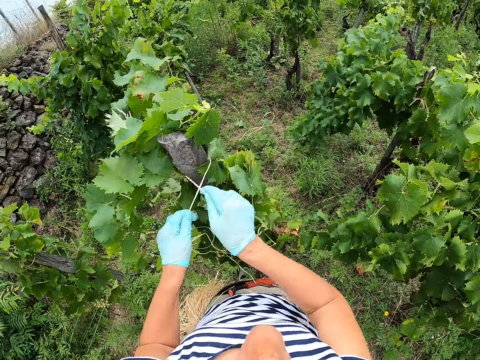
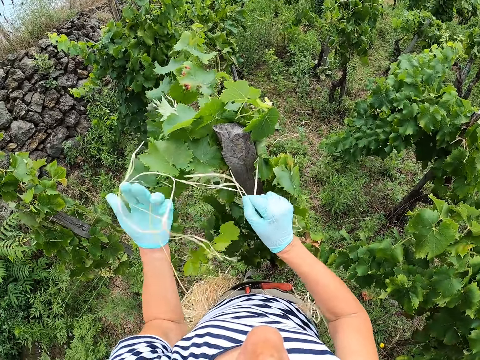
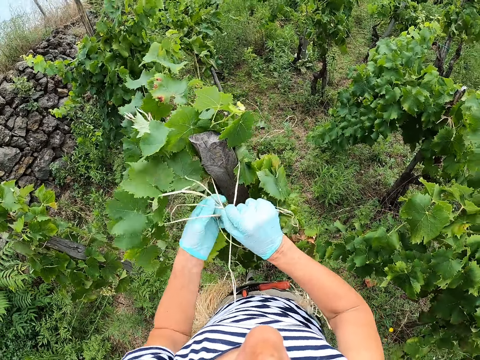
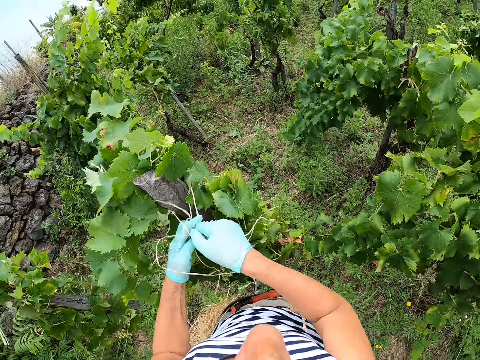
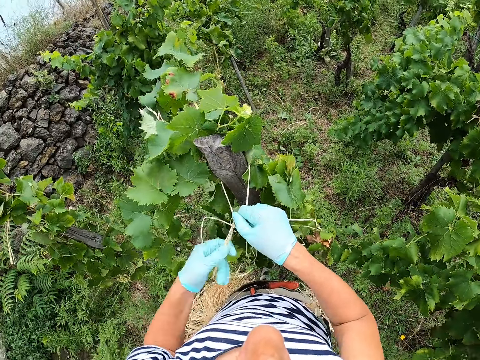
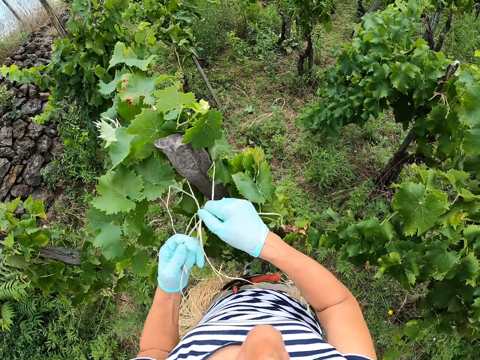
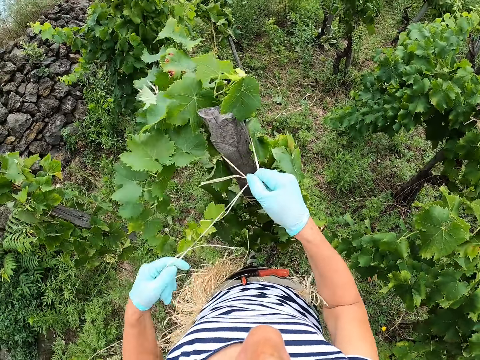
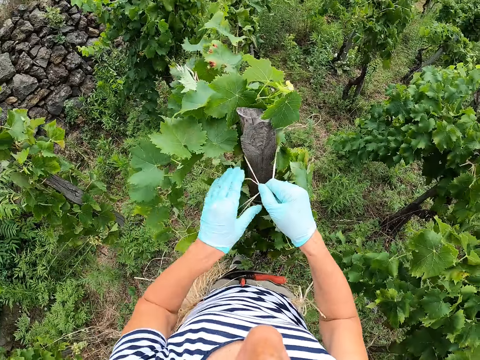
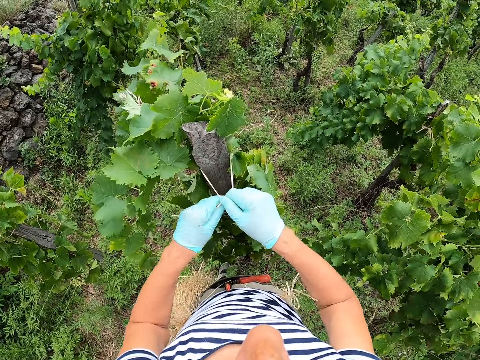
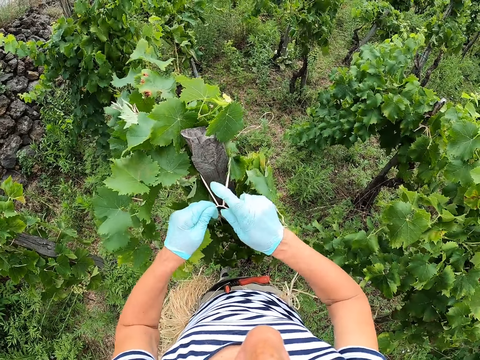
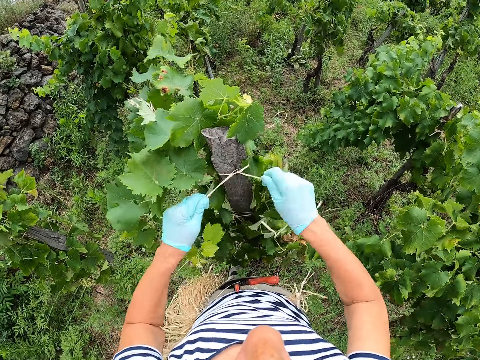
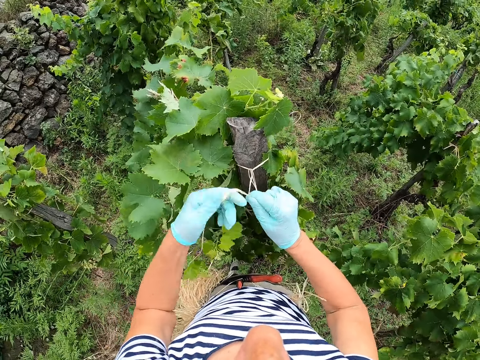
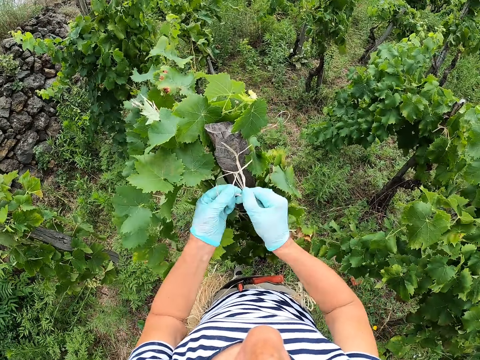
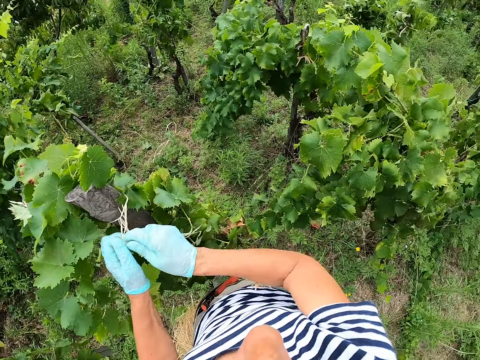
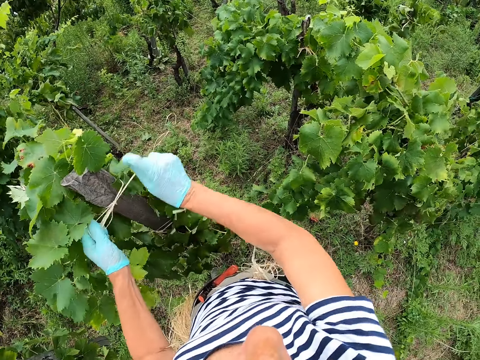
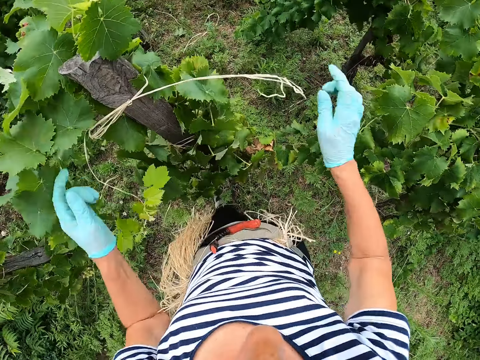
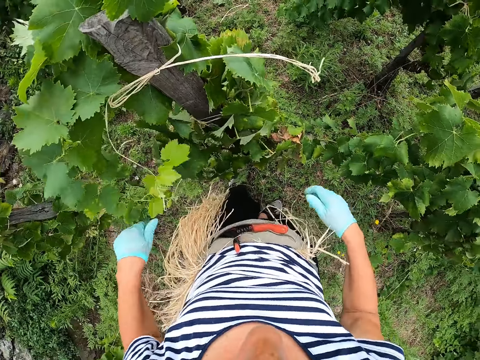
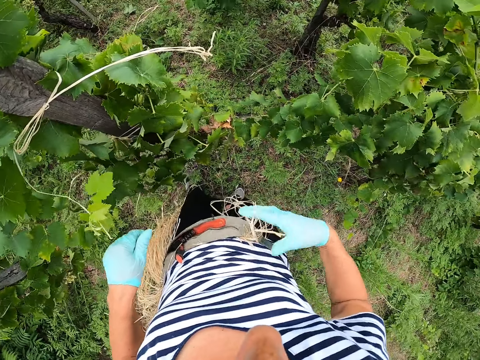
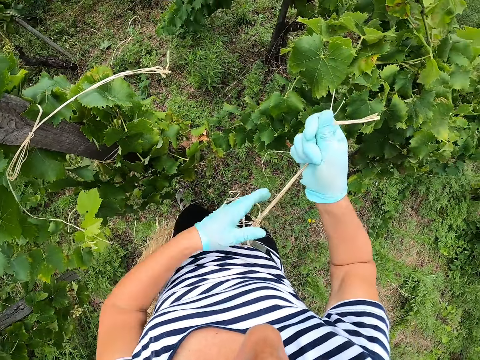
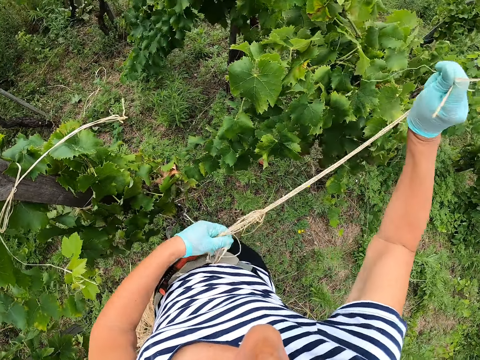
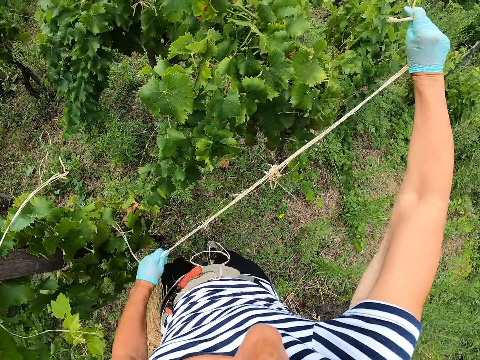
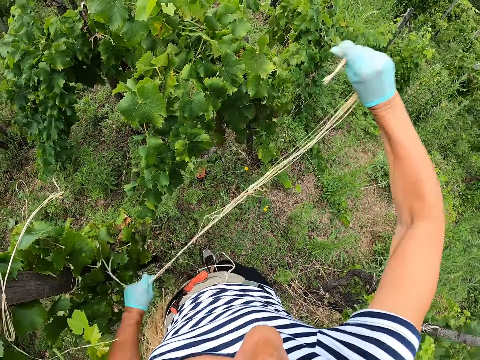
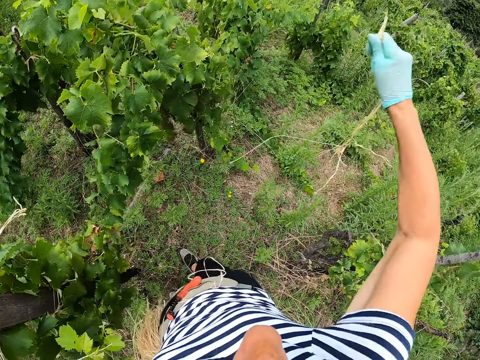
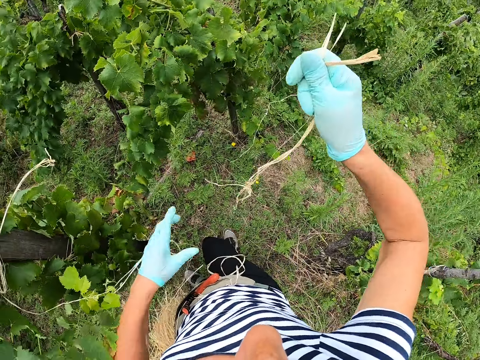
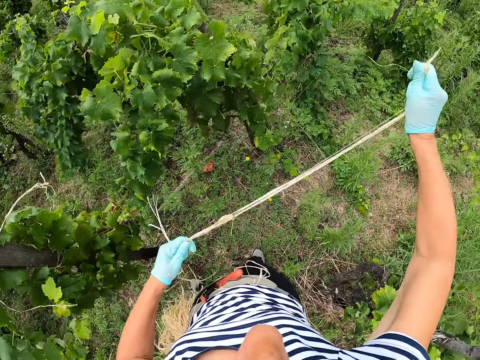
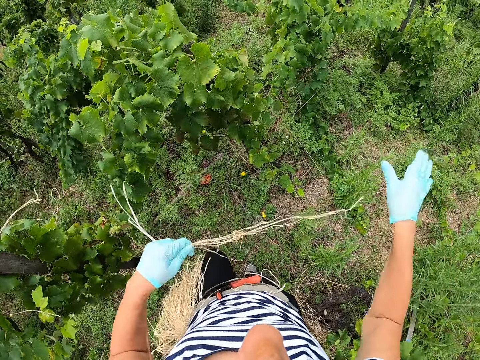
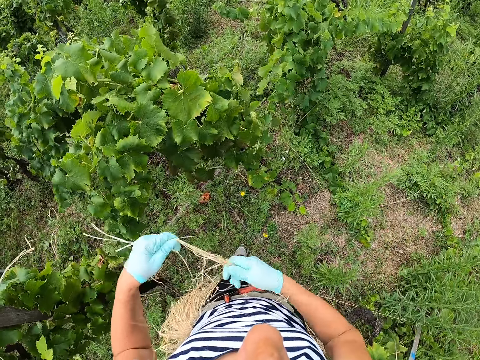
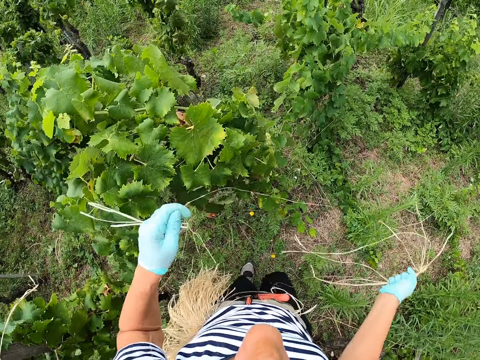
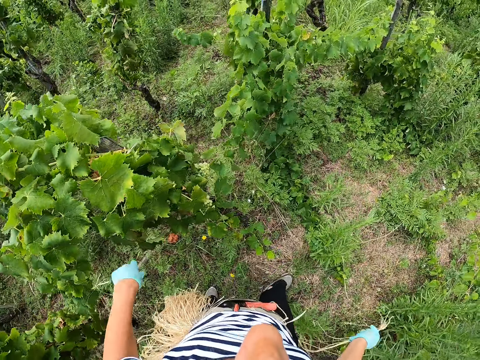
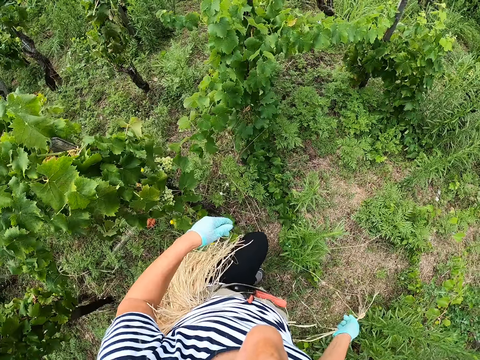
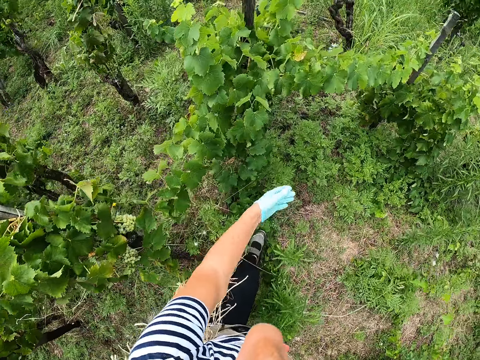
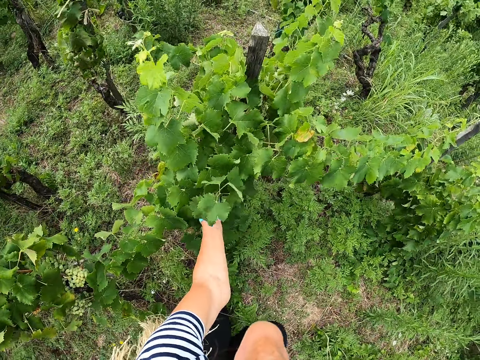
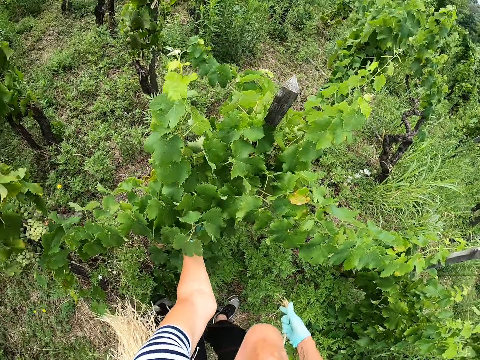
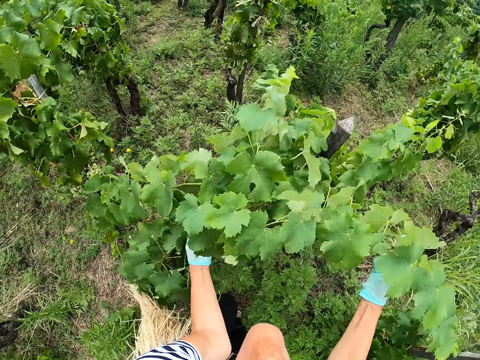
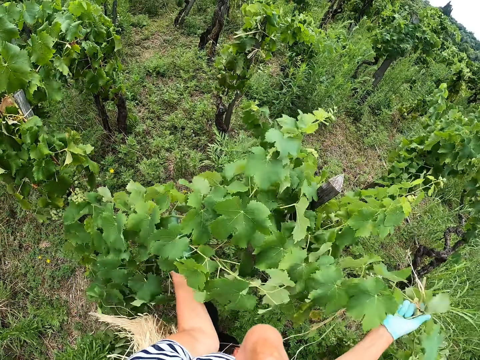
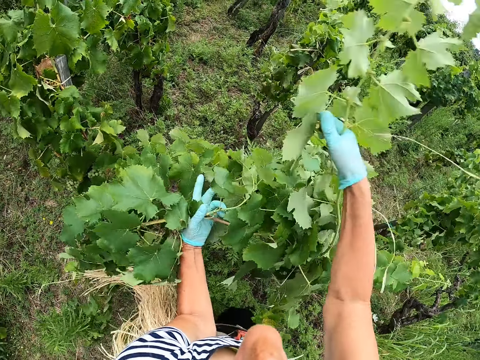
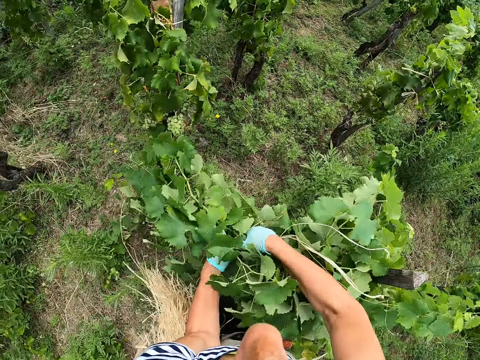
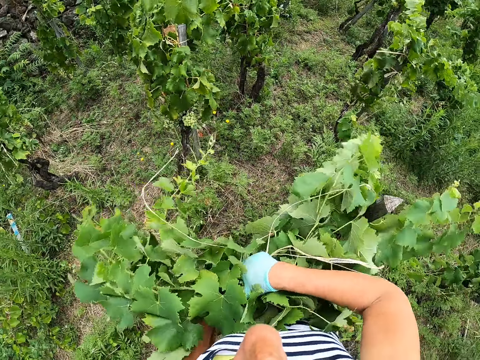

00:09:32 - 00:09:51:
The camera wearer pulls a rope. They take the rope. They separate two ropes. They stretch the rope. They walk in the farm. They hold branches of a plant towards the wooden support stick.

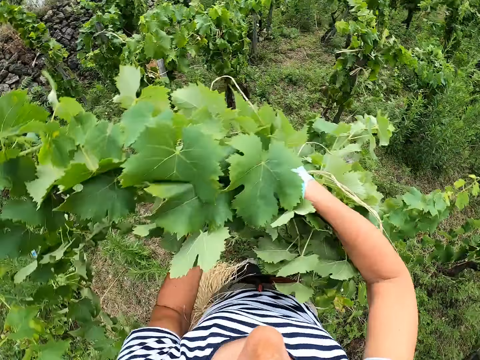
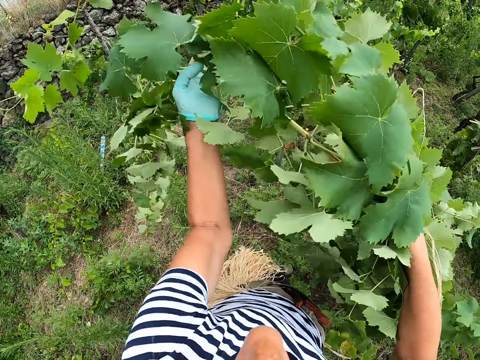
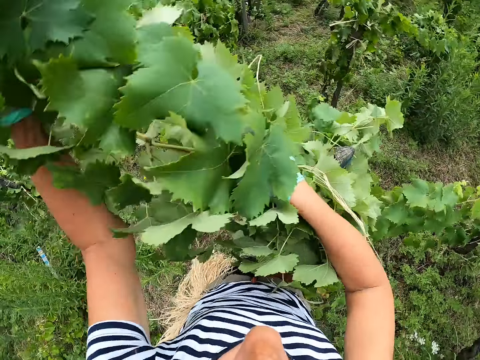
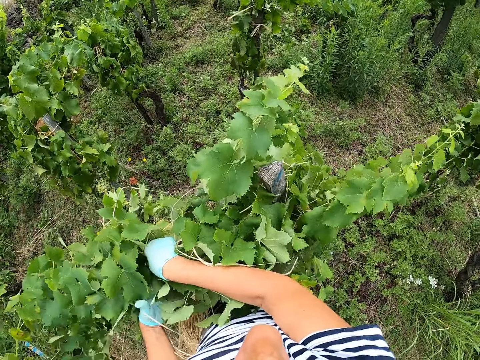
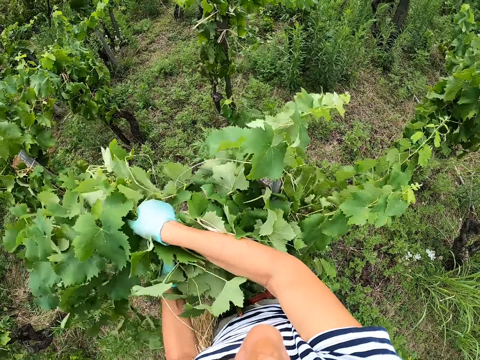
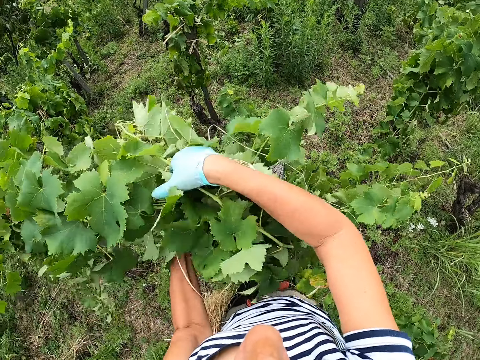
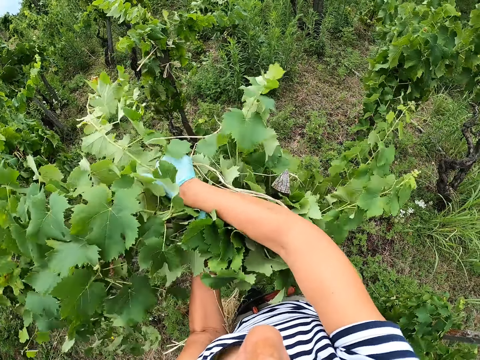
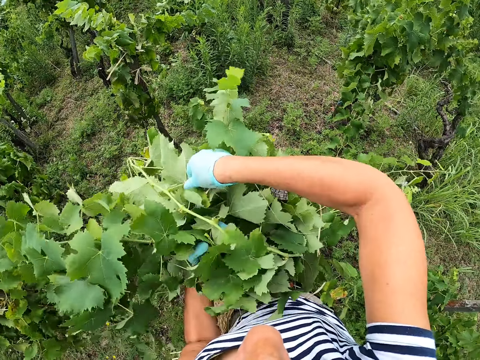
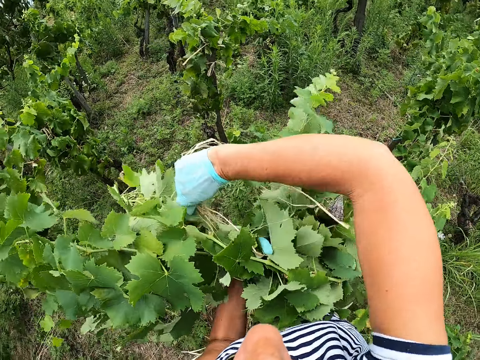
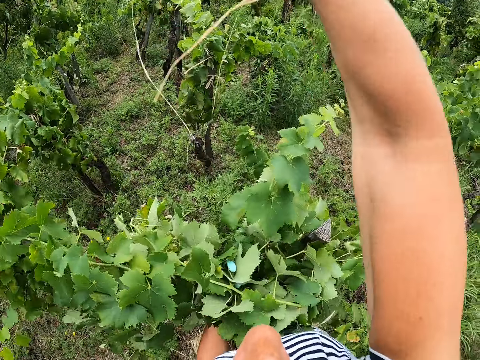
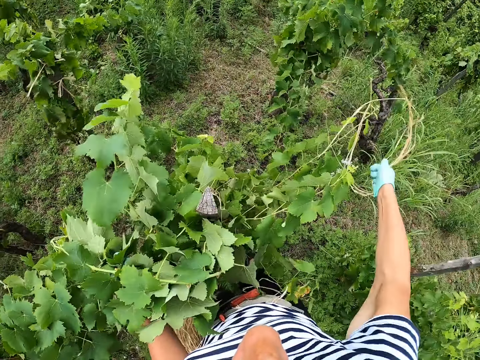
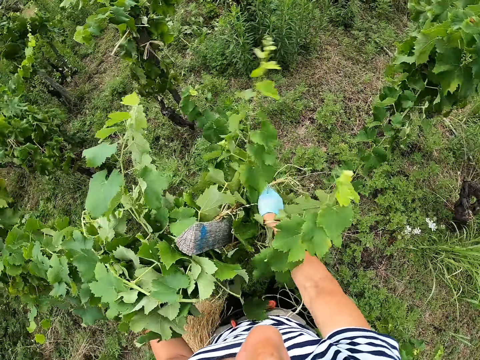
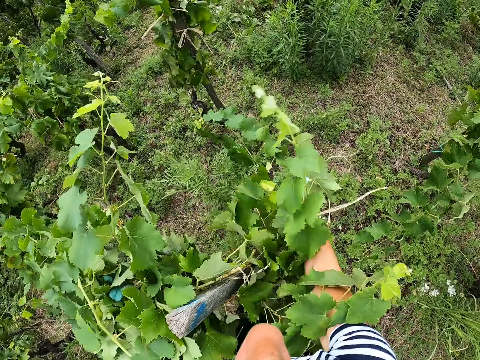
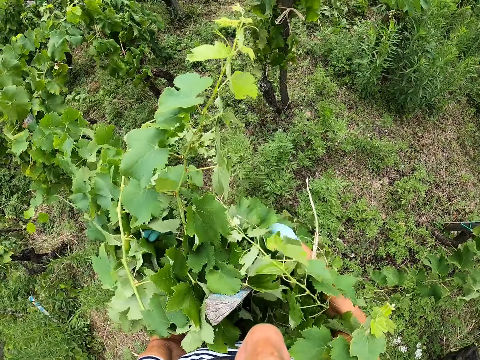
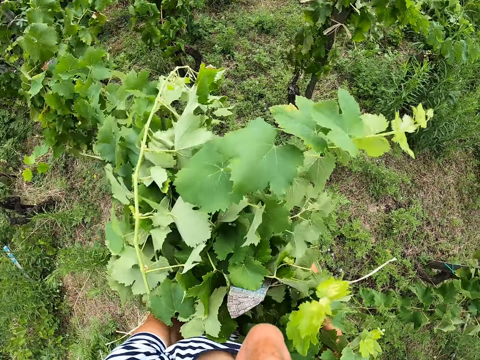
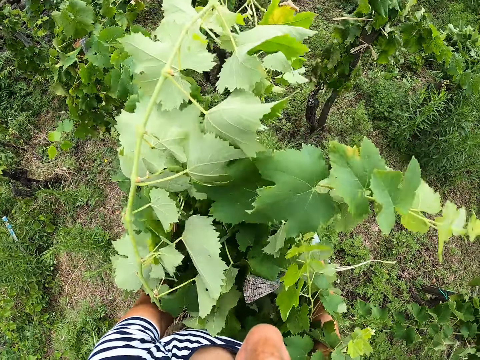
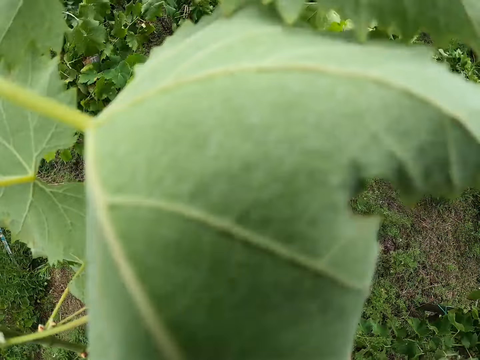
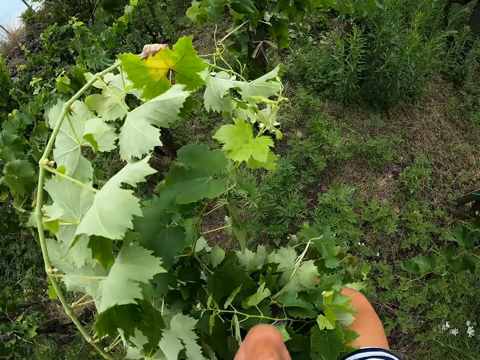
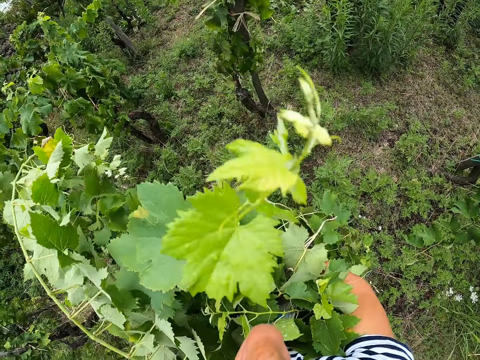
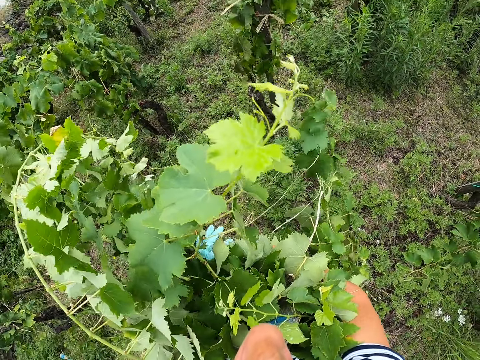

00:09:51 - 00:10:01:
The camera wearer ties grape leaves. They tie branches of a plant to the wooden support stick with ropes.
